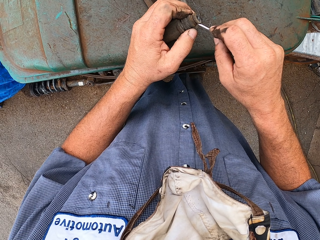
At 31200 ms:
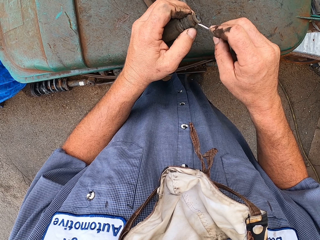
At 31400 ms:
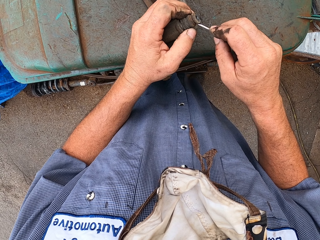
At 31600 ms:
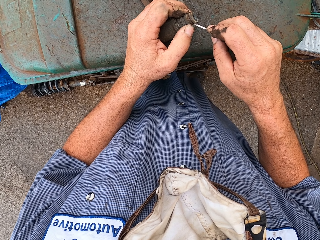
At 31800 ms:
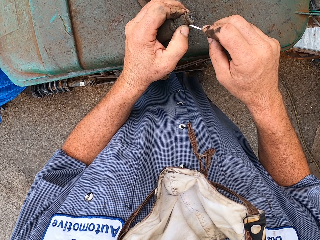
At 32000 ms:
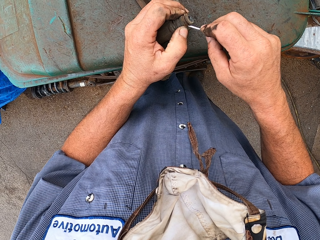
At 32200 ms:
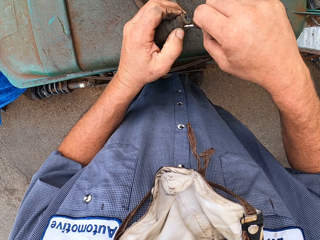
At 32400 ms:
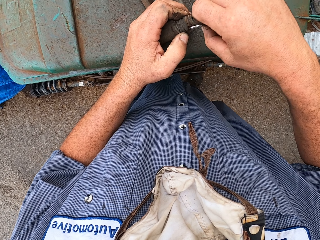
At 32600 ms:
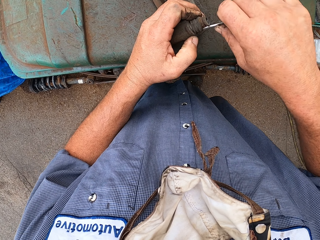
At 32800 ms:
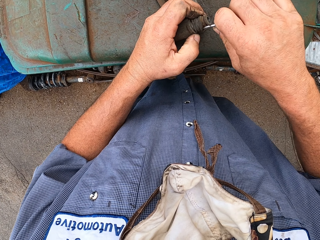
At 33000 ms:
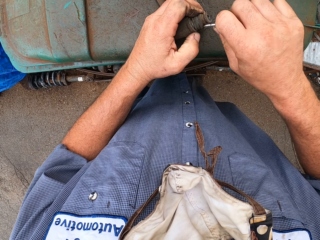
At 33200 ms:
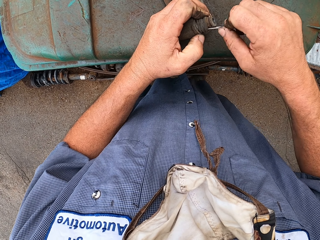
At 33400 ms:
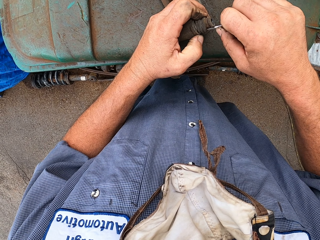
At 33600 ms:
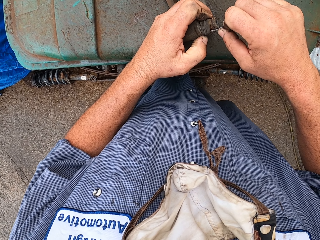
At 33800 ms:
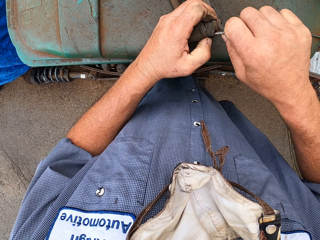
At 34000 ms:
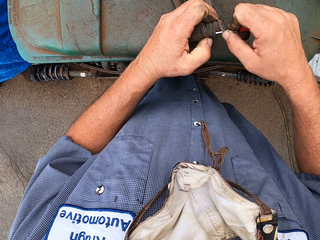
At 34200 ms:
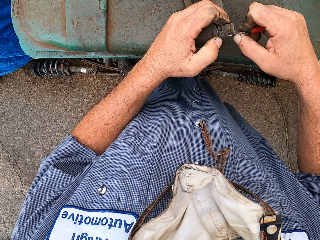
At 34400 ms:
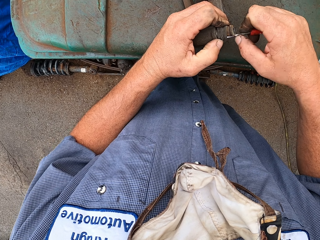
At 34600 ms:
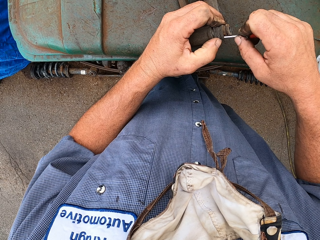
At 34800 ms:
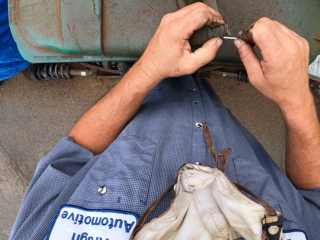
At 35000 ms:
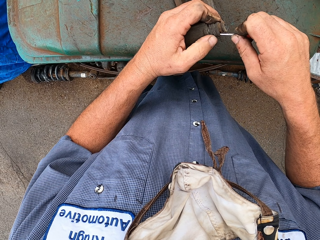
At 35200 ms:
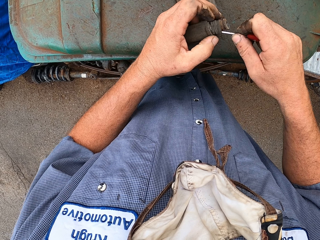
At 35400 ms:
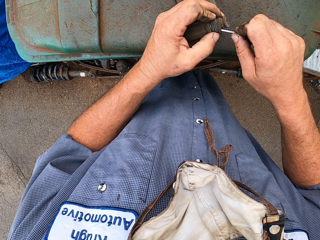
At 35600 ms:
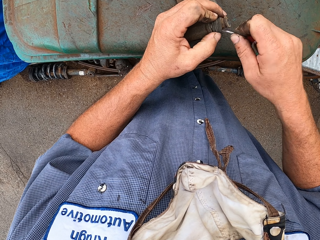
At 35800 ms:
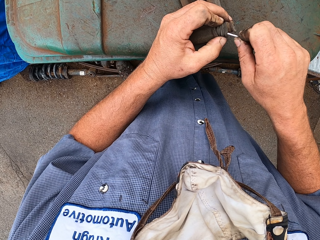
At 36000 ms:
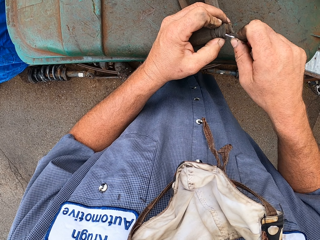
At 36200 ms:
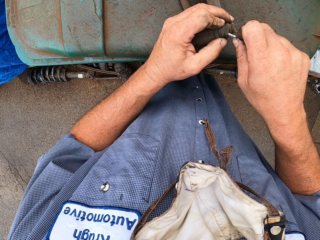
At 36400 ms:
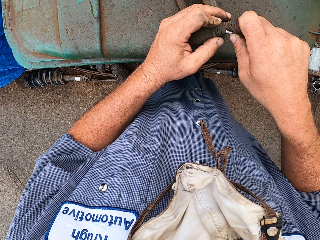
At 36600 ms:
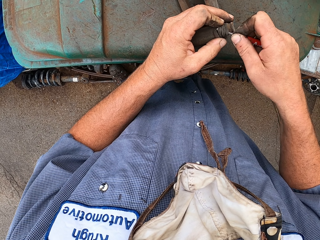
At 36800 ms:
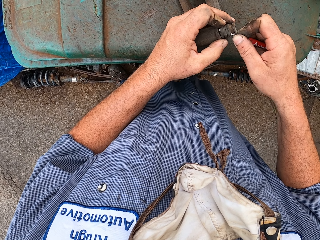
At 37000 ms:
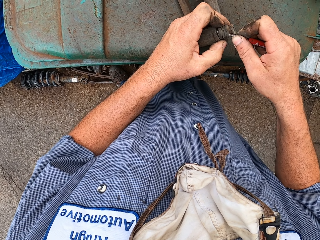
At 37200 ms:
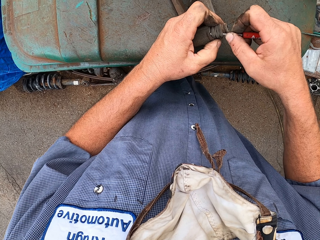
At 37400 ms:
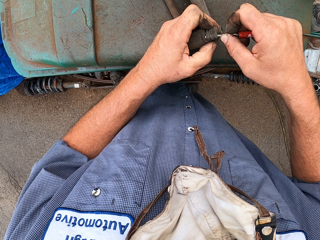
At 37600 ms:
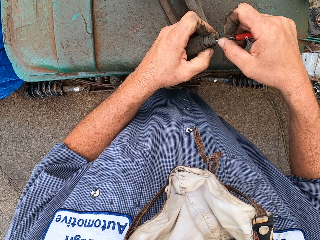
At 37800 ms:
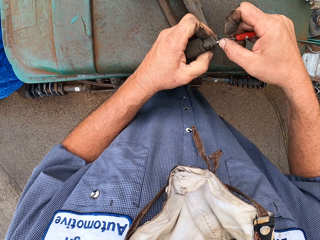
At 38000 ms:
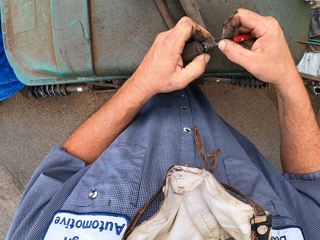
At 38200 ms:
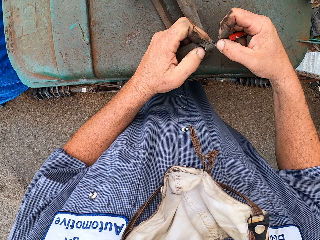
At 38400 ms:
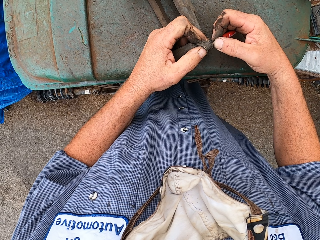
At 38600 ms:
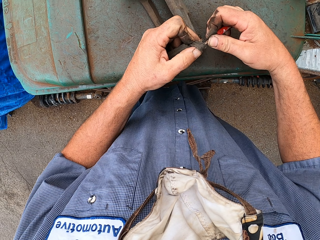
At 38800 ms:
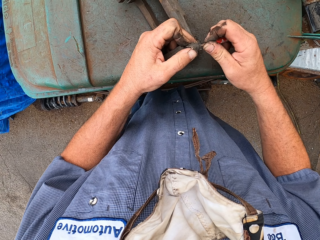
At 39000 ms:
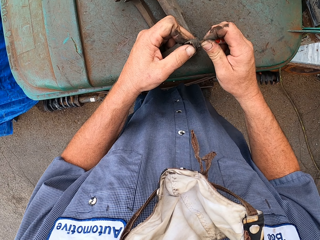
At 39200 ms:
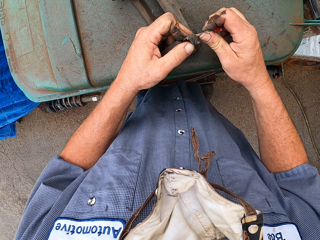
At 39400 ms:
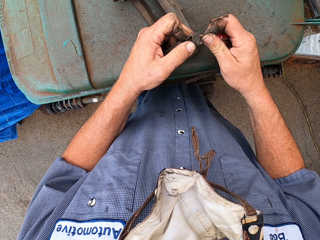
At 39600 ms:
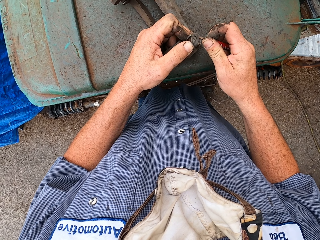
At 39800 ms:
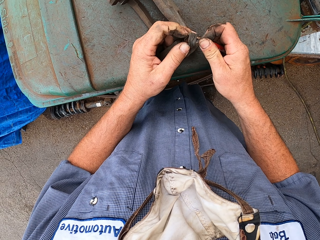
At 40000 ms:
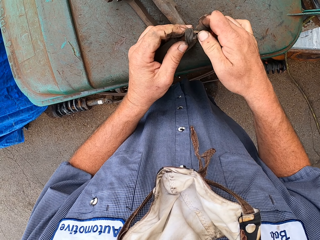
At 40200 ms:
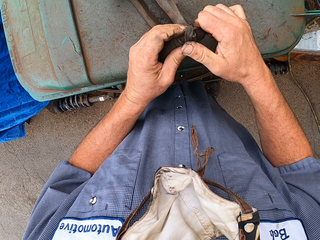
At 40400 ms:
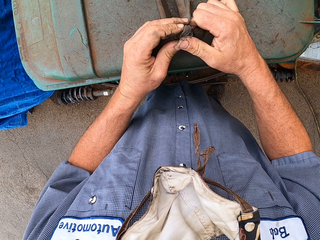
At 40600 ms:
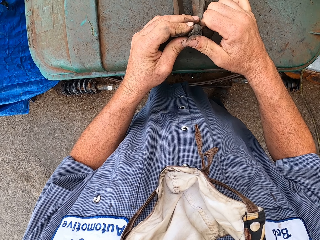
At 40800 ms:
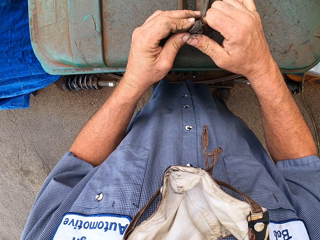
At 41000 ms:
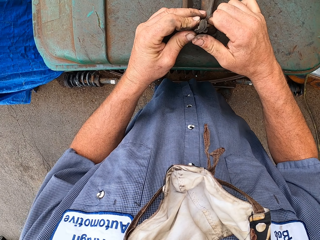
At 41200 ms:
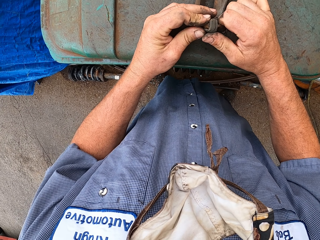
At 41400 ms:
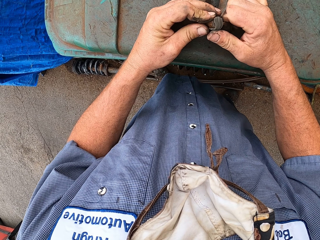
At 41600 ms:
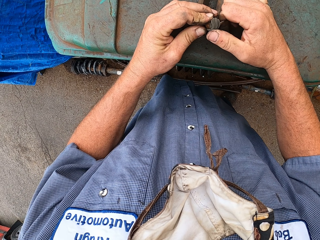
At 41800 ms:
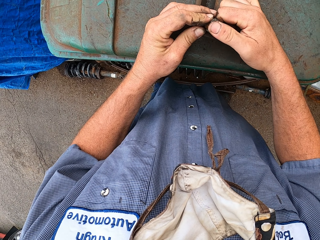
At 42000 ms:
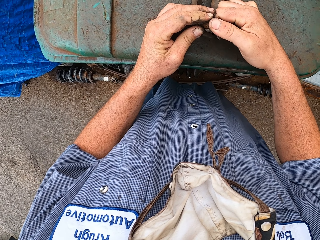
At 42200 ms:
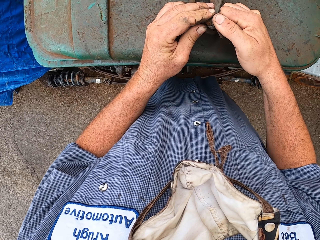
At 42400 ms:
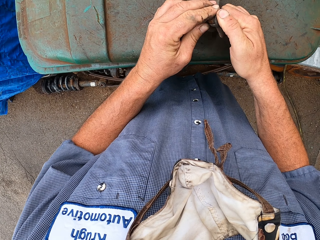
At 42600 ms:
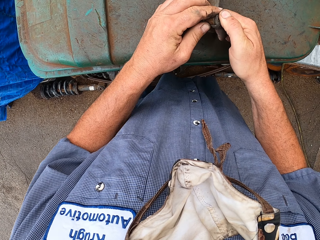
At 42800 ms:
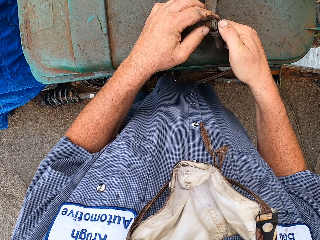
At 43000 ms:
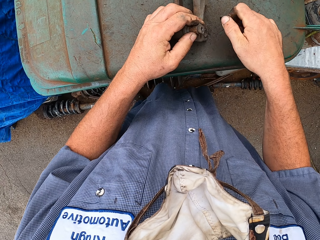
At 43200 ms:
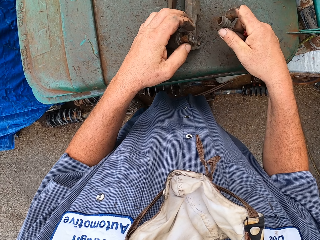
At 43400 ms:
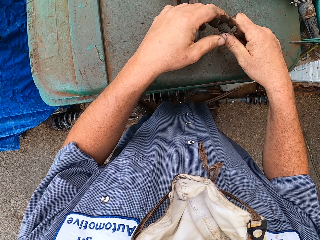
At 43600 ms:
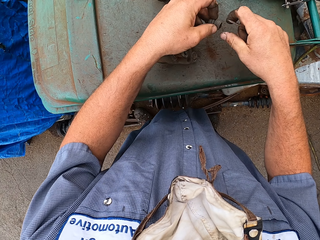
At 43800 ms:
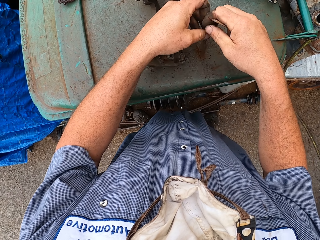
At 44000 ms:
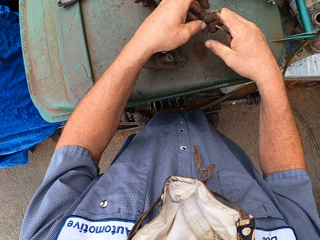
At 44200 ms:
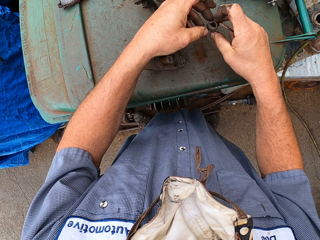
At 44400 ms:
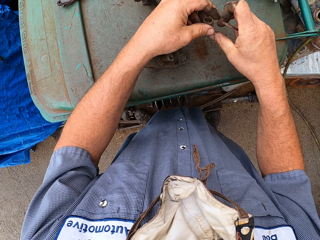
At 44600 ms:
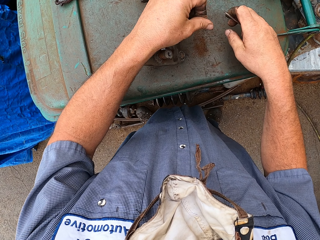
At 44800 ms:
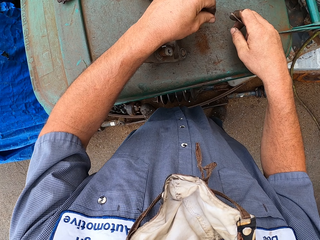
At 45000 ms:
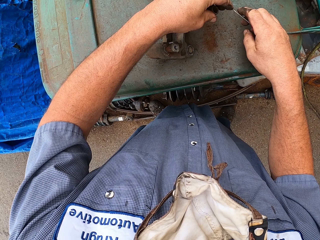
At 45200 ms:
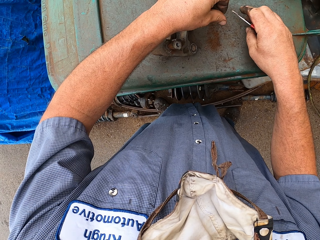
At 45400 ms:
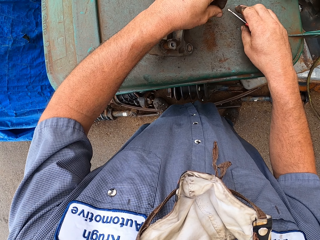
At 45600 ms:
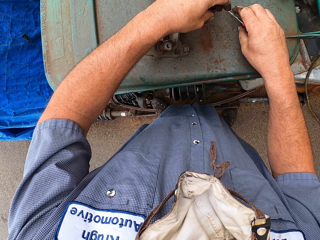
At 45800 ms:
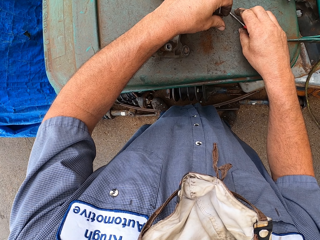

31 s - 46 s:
The camera wearer removes the rubber on the spare. They remove the rubber.

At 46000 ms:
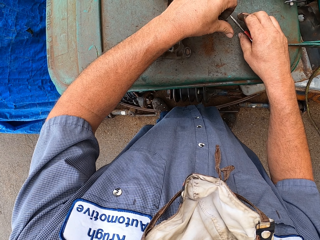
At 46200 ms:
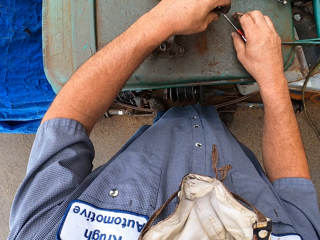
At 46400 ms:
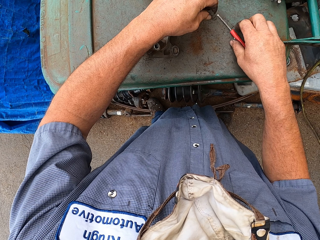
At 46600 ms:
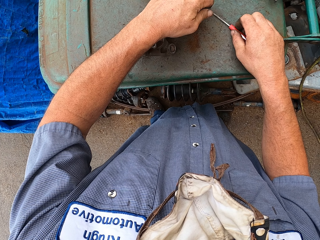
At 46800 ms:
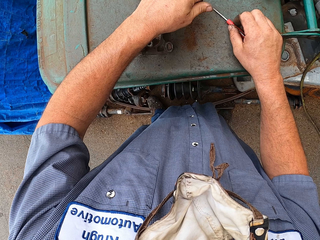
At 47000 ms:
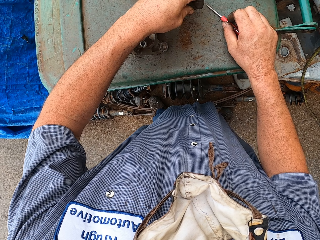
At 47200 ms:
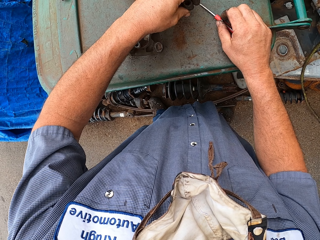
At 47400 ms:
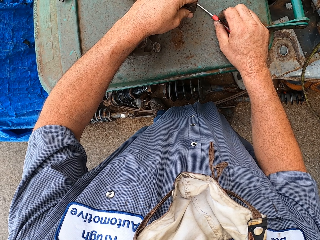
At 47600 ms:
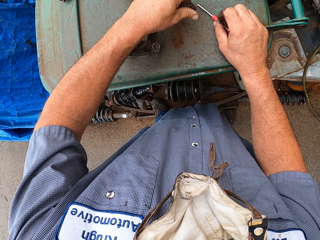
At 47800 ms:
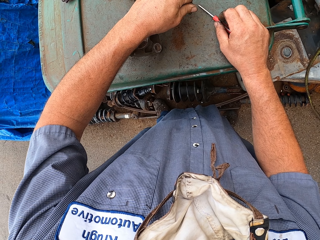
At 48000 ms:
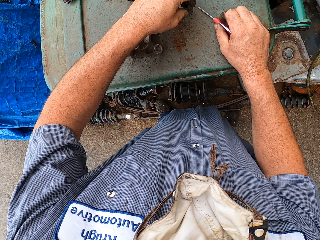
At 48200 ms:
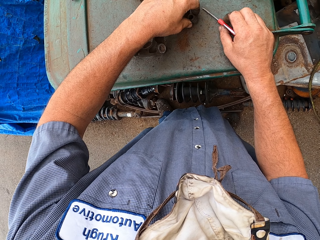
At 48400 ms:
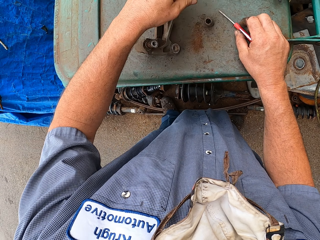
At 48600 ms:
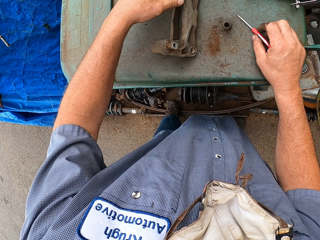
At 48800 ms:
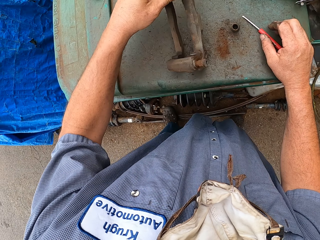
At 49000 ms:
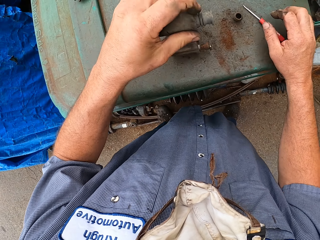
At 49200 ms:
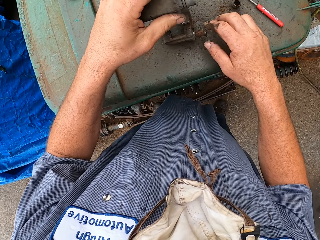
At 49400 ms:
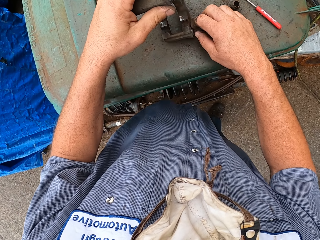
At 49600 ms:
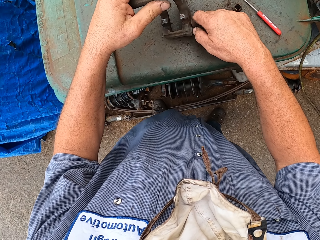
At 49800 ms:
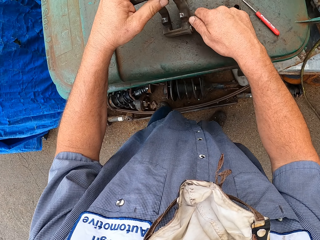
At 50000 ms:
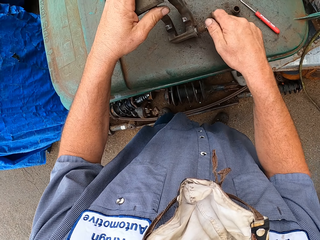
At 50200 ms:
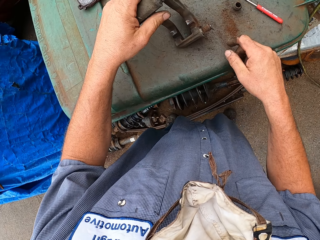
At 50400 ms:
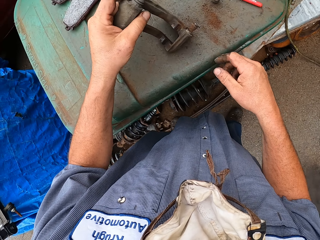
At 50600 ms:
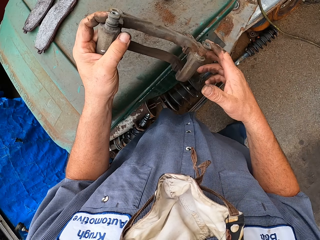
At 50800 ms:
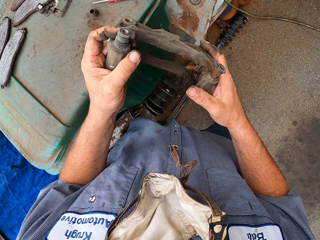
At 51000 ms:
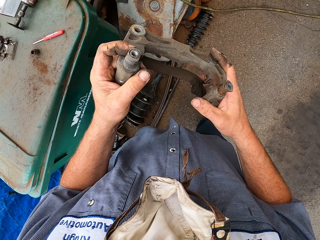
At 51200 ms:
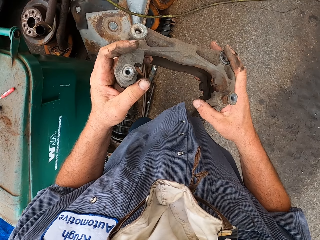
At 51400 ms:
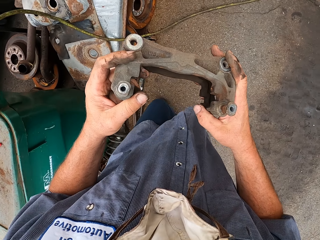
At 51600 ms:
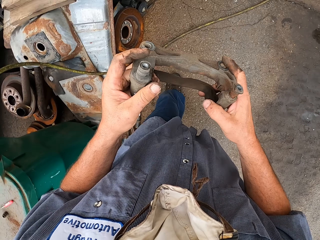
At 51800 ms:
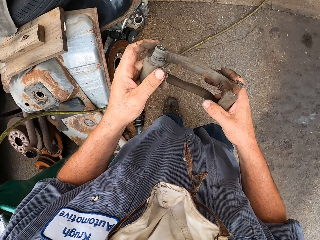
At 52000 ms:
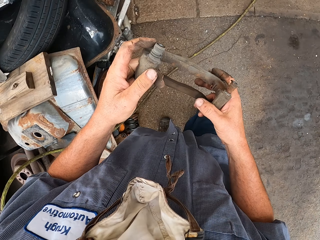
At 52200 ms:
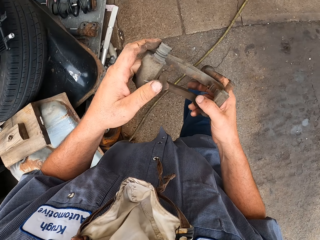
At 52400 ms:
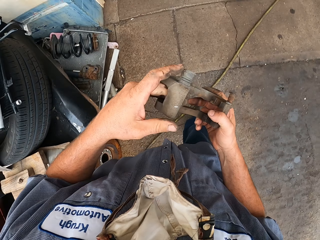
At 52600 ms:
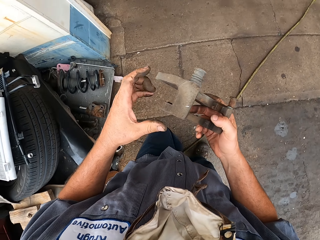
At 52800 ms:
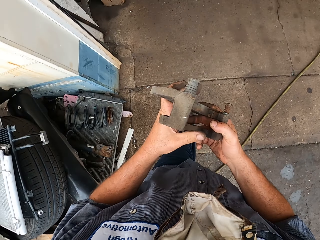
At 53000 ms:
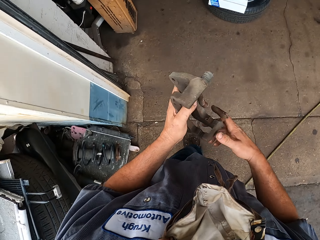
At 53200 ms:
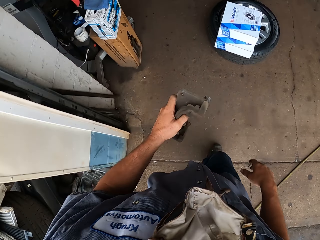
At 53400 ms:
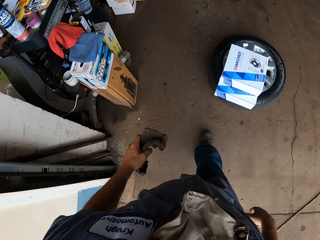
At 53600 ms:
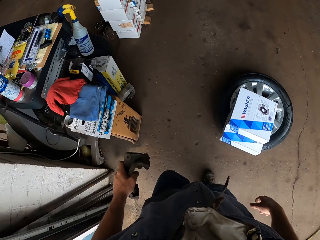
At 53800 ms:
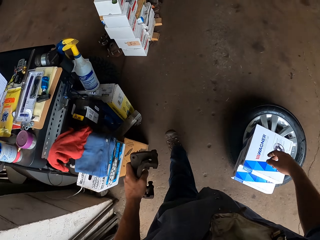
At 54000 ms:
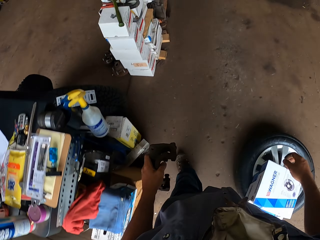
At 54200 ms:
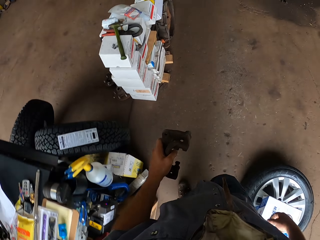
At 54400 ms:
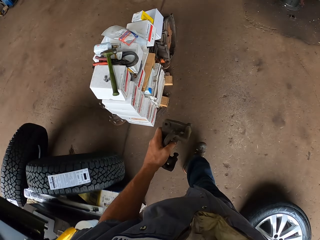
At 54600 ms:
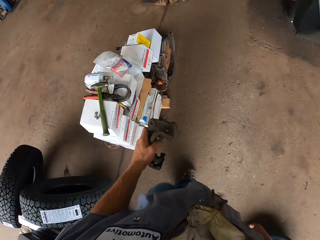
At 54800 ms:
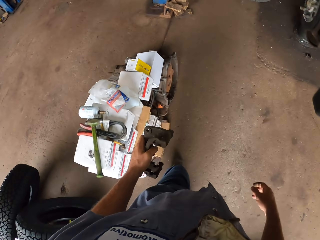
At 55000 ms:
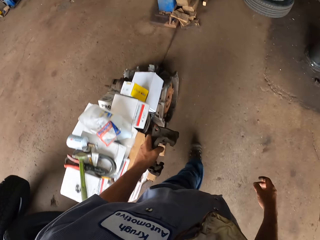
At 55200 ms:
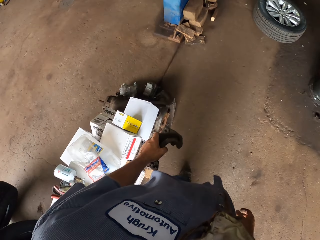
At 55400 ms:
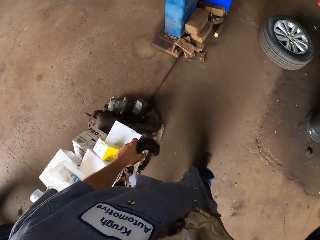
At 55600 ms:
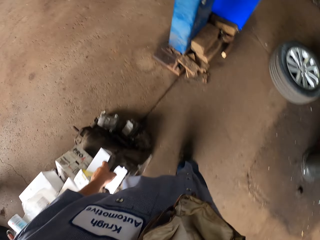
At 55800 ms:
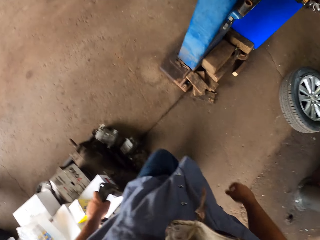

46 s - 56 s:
The camera wearer puts the rubber on the table. They carry something. They walk inside the room.
